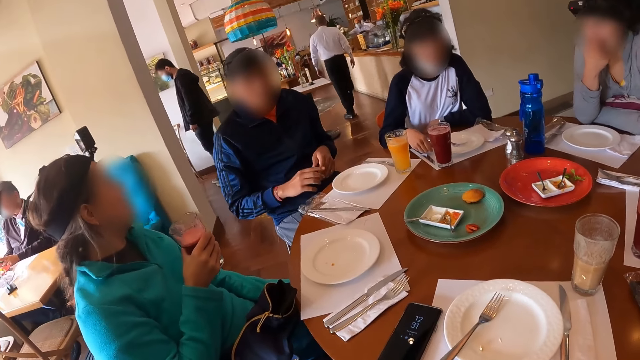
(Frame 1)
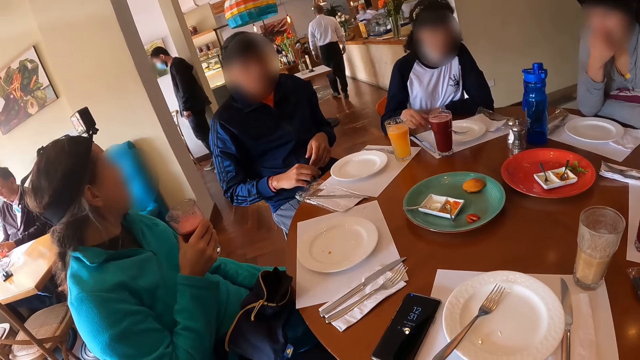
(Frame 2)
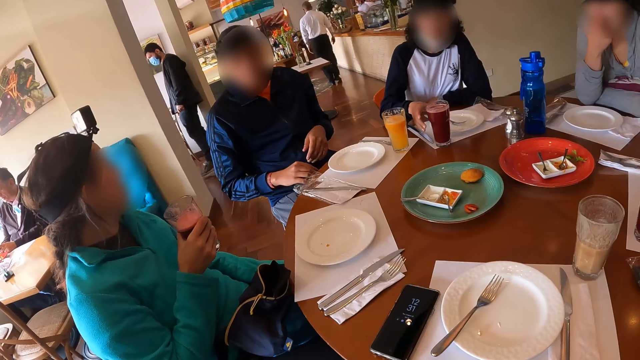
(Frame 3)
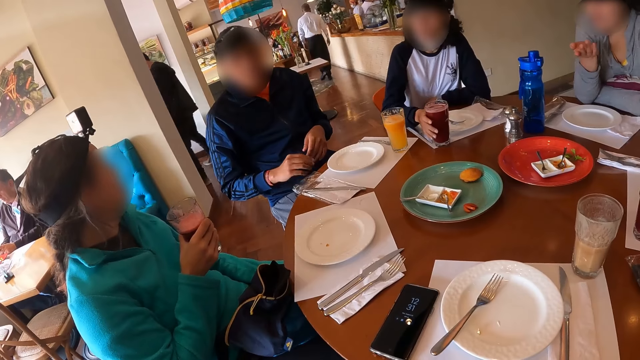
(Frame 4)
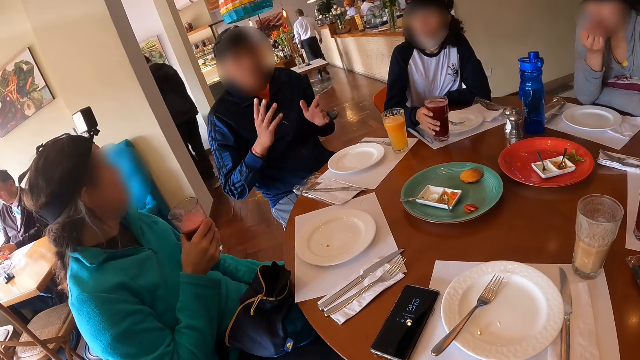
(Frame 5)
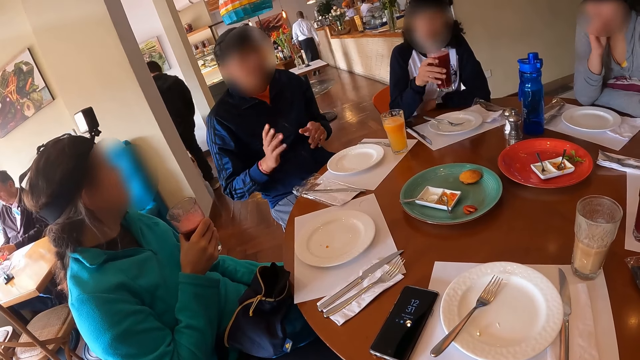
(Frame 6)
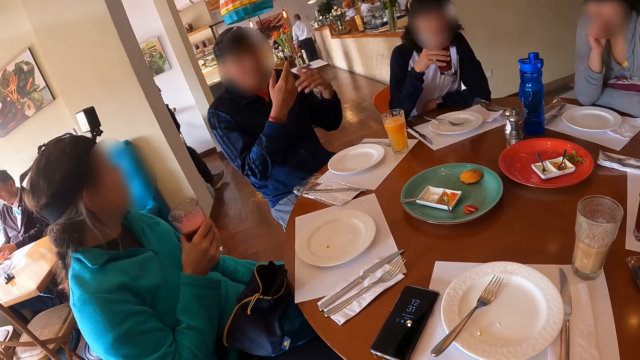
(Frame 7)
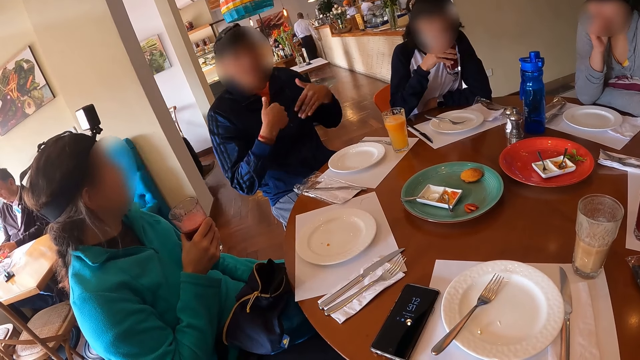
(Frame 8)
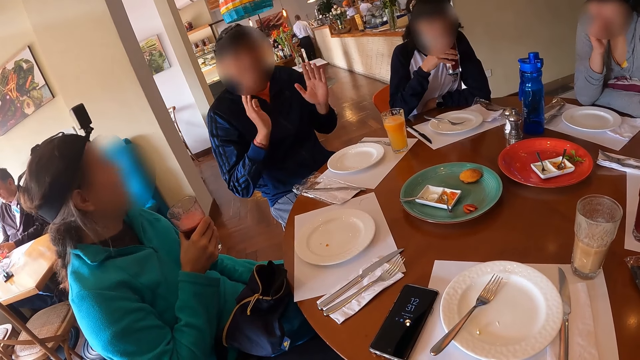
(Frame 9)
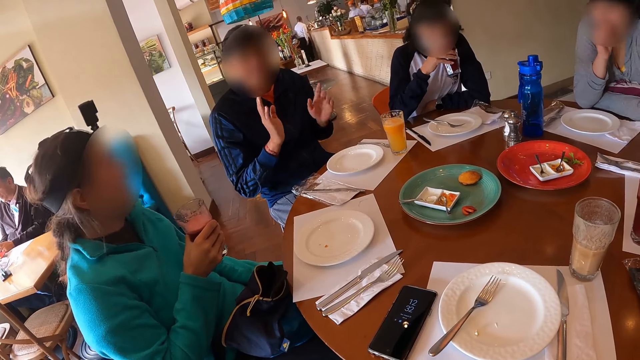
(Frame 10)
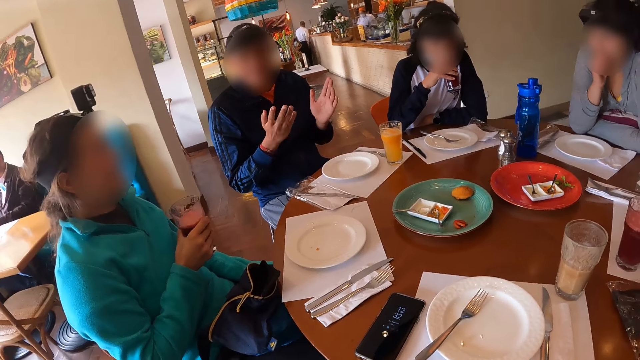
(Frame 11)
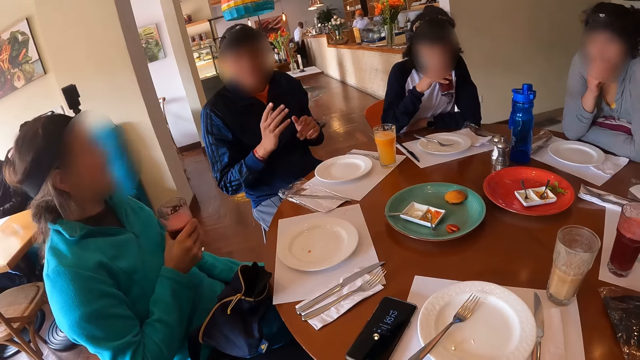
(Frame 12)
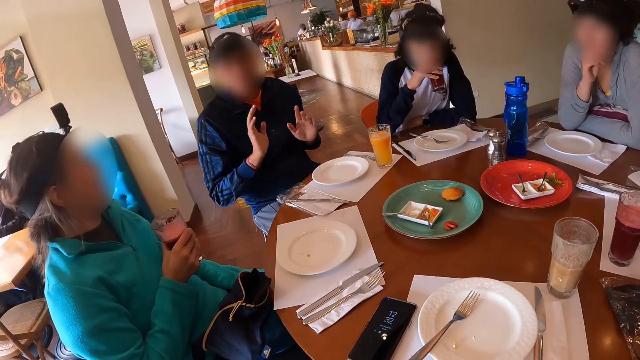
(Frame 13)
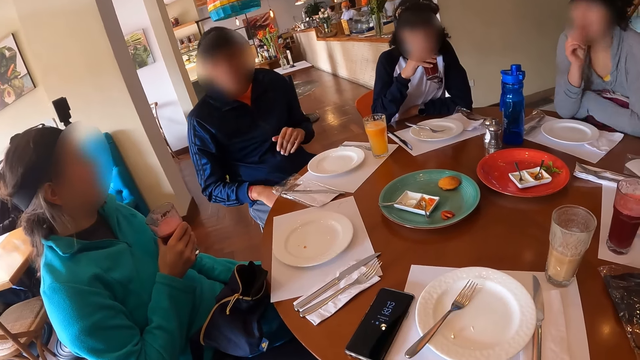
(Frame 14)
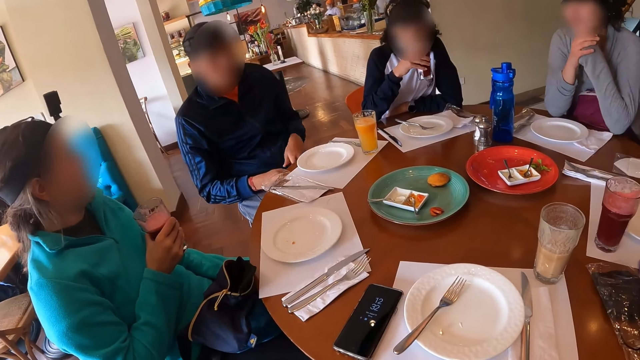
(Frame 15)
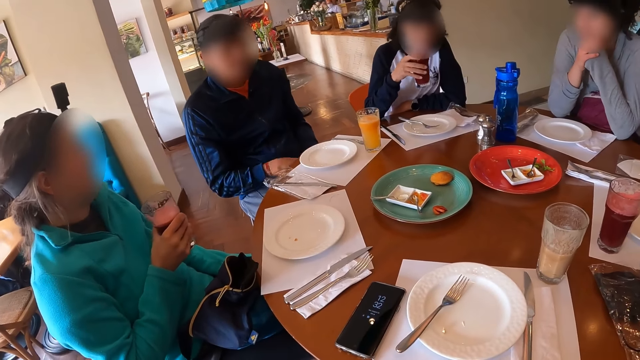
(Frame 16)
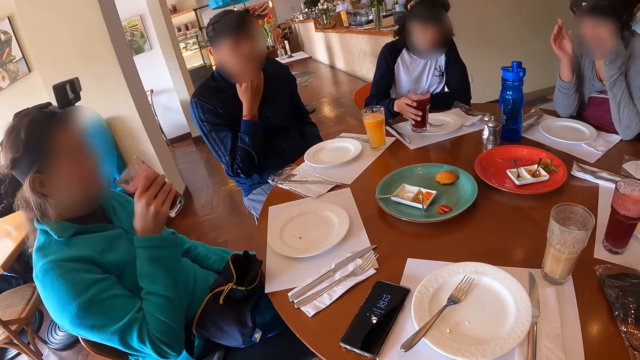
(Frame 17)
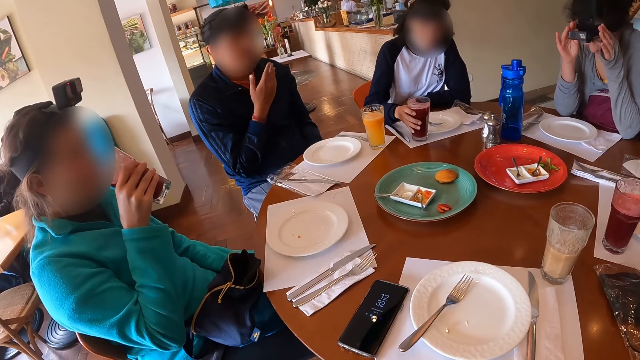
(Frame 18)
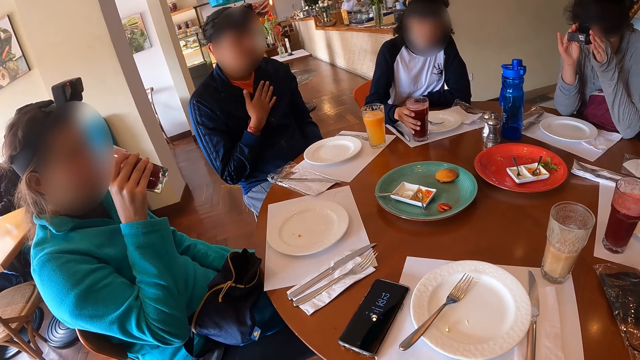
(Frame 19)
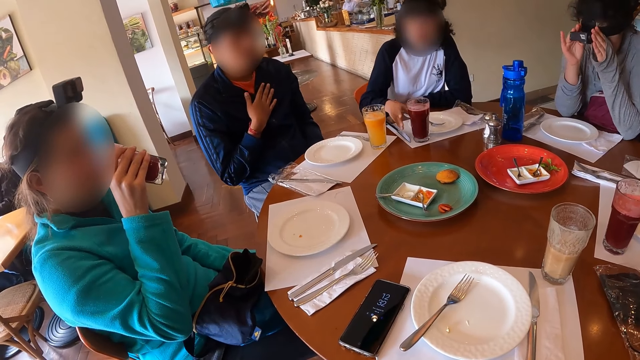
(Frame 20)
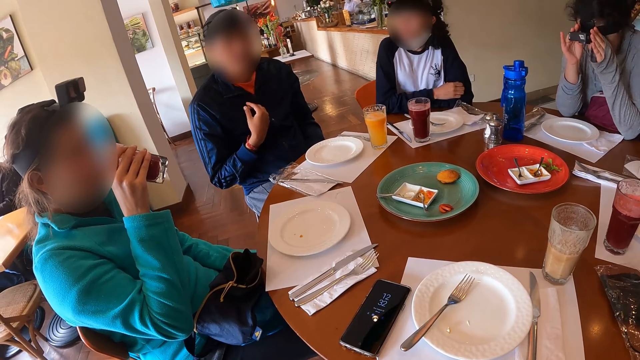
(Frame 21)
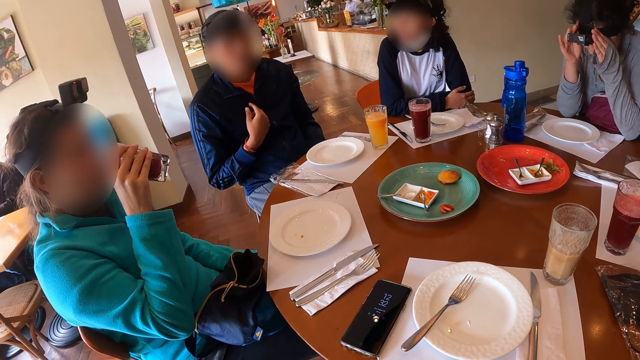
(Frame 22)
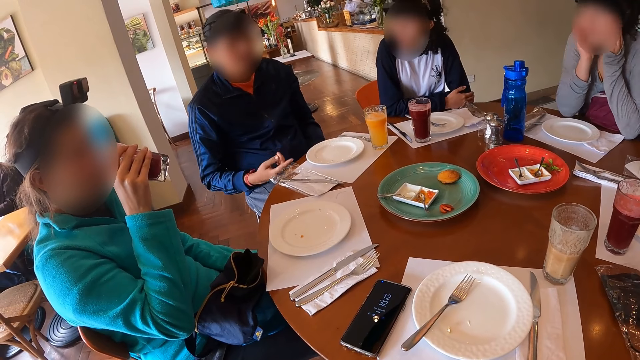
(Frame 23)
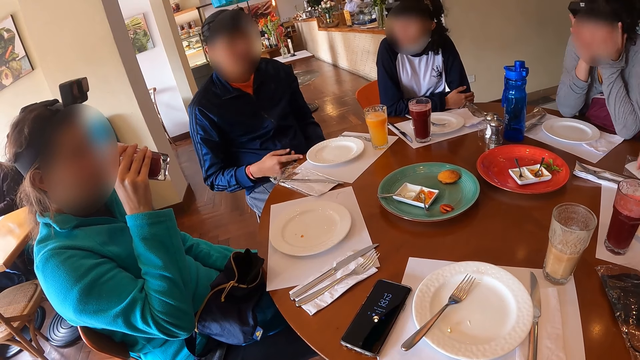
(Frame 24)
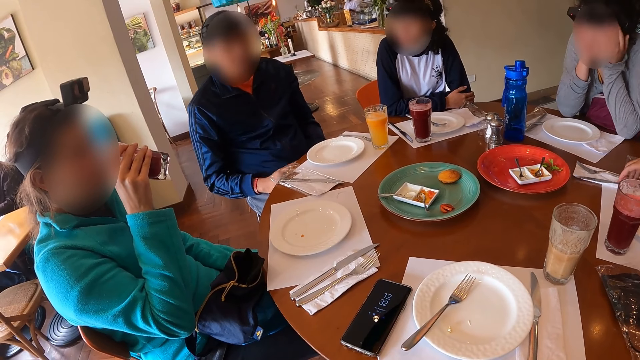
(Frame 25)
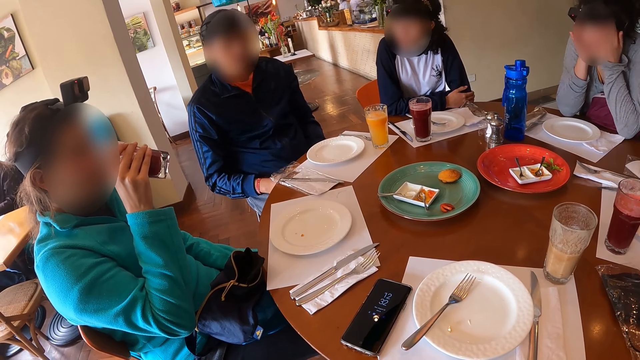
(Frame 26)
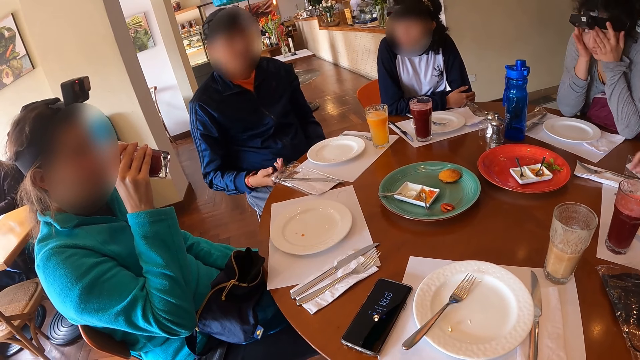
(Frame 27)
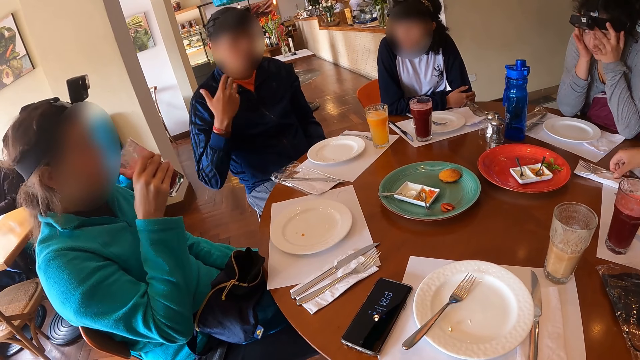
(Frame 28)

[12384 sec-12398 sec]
A woman interacts with a man and another woman, and gesticulates with her right hand. A third woman picks up the cup of drink on the table with her right hand and drinks from the cup in her right hand. The man moves his hands. The third woman lowers the cup in her right hand on the table. The second woman drinks from the cup in her right hand. The first woman adjusts the camera on her head with both hands. The third woman holds her hands. The man moves his hands.

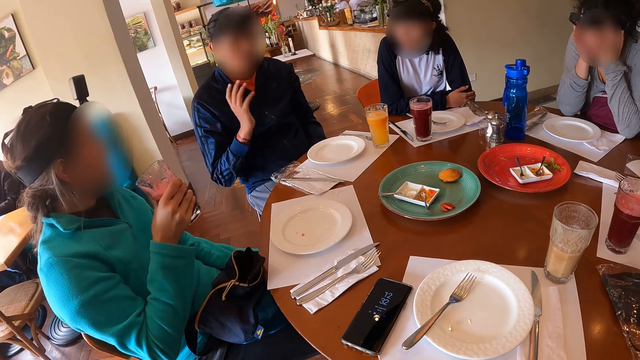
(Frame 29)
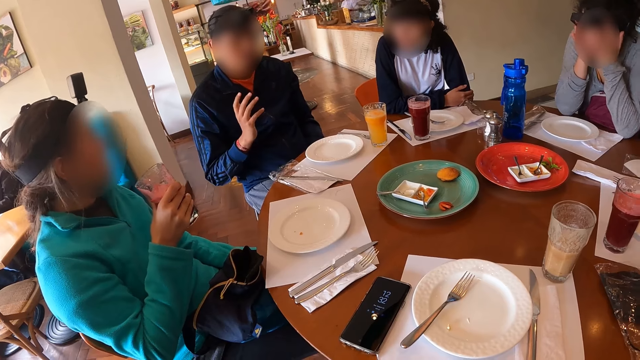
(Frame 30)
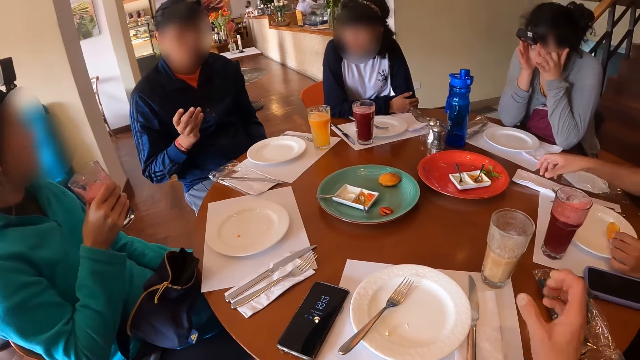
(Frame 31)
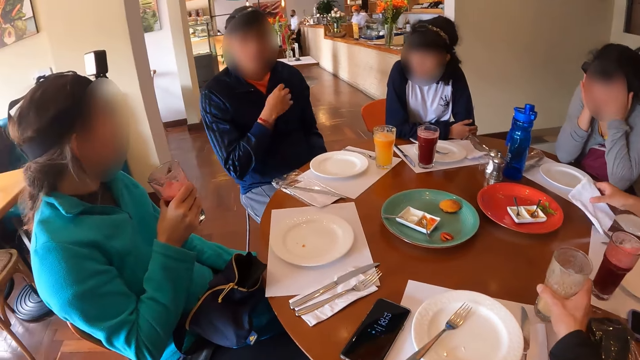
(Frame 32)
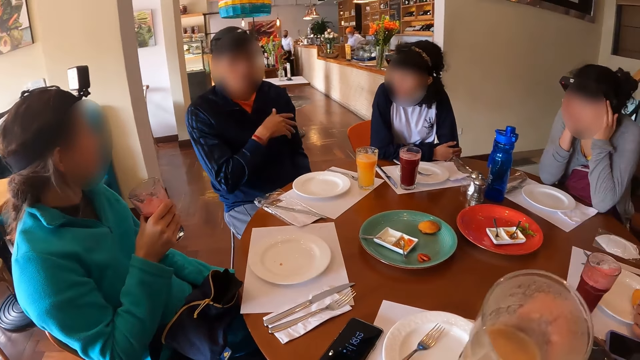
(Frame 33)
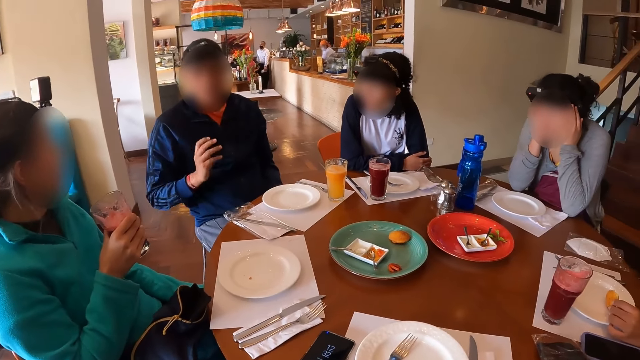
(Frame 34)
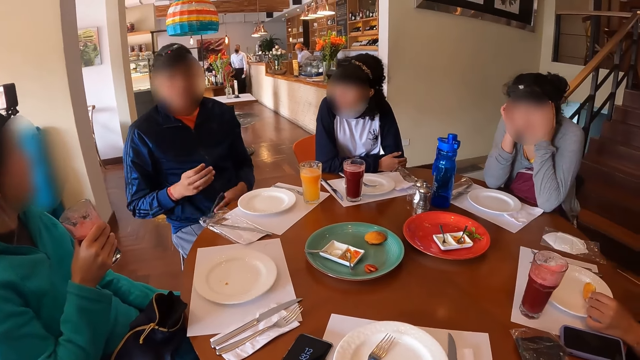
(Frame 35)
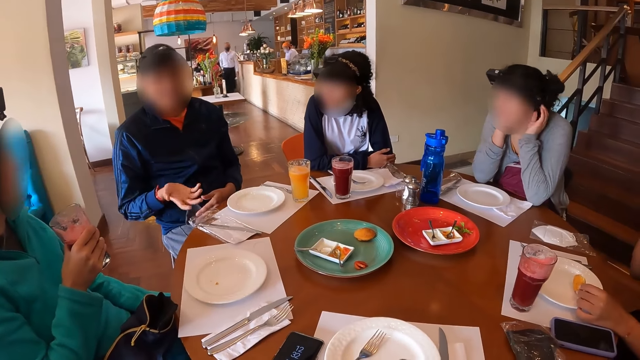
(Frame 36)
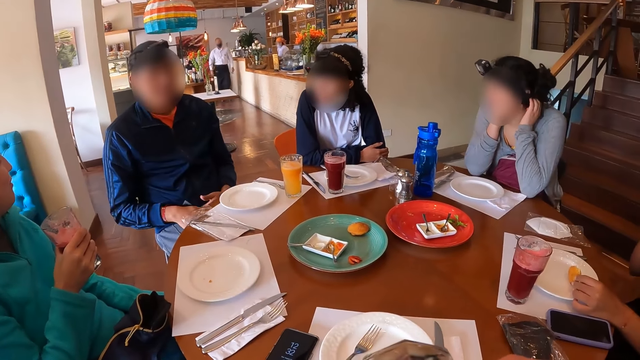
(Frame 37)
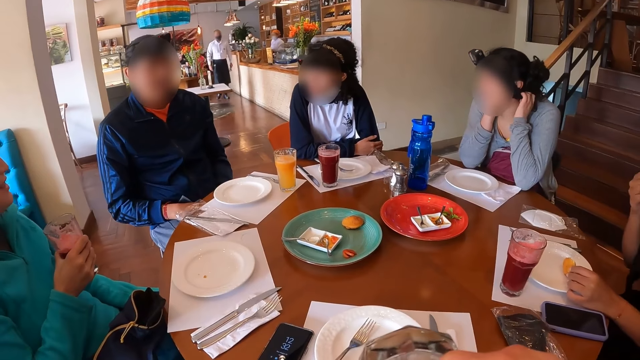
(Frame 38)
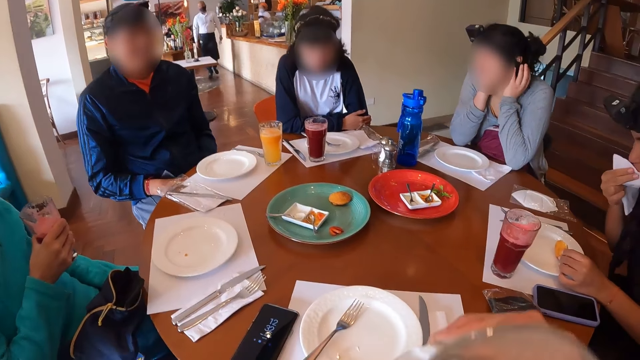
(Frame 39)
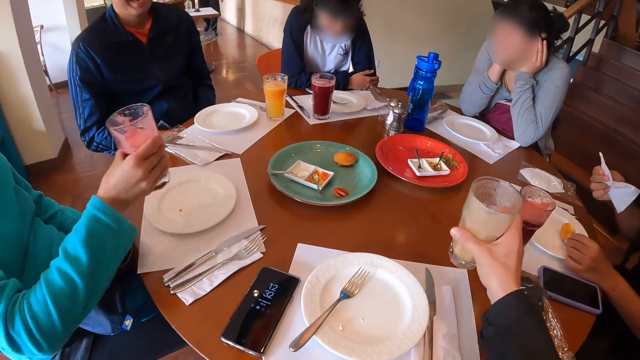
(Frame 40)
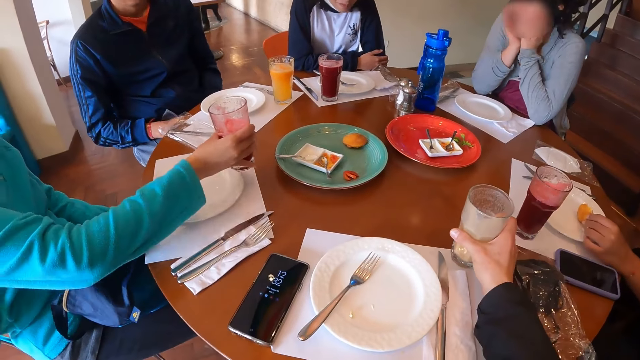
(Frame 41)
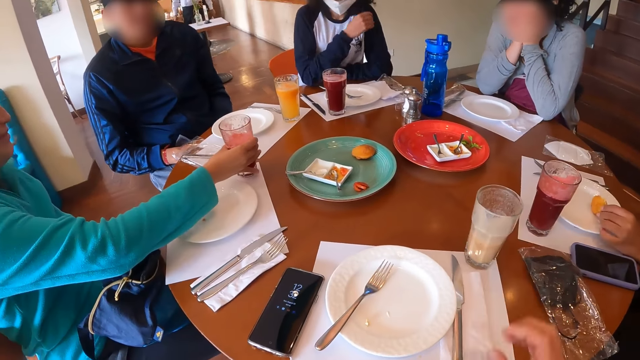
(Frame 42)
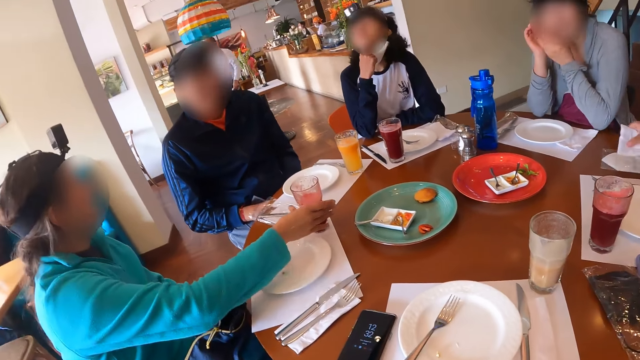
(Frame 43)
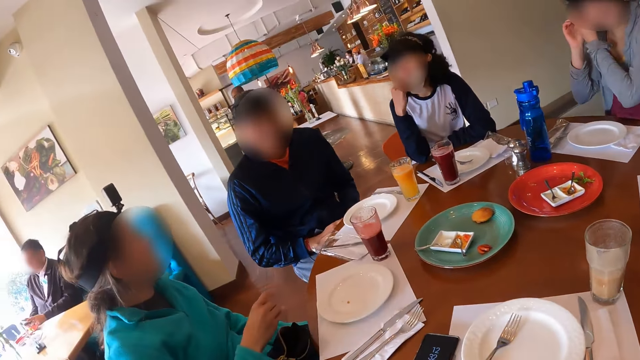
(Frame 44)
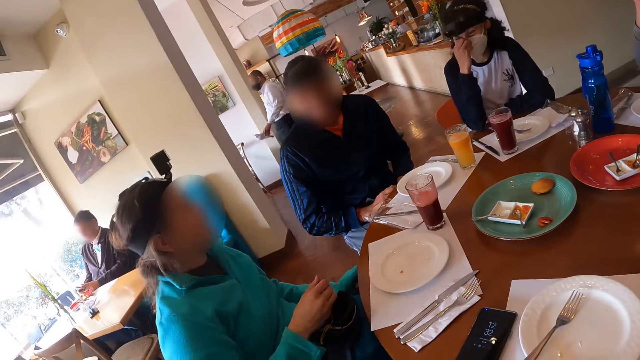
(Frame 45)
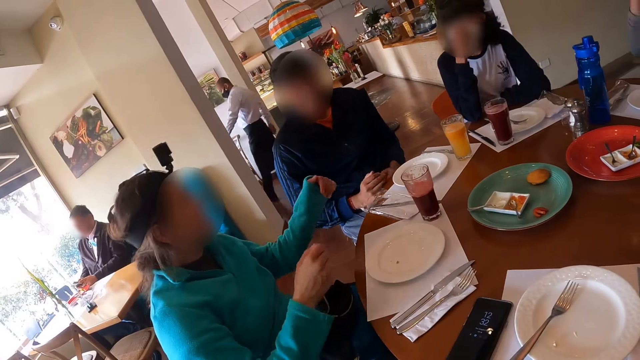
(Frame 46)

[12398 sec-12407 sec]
A woman moves a fork. Another woman interacts with a man. The first woman picks a serviette on the table with her right hand. The camera wearer picks up the cup of drink on the table with his right hand. He drinks from the cup in his right hand. The man moves his hands. The first woman cleans her mouth with the serviette in her right hand. The camera wearer lowers the cup of drink in his right hand on the table. The second woman lowers the cup in her right hand on the table. Another woman moves her hands. The first woman puts the serviette in her right hand on the table. The second woman gesticulates with her hands. Another woman adjusts a facemask on her face with her right hand. A waiter walks.
